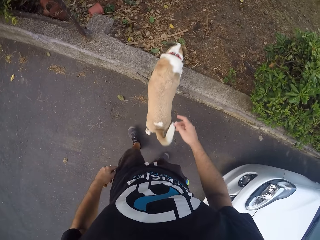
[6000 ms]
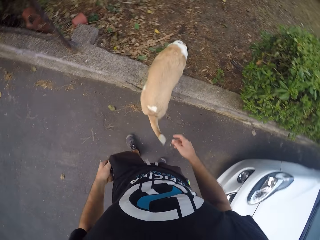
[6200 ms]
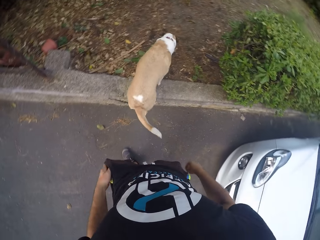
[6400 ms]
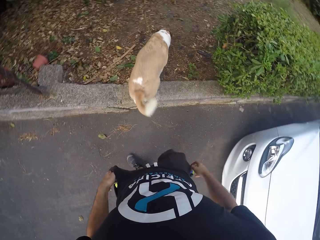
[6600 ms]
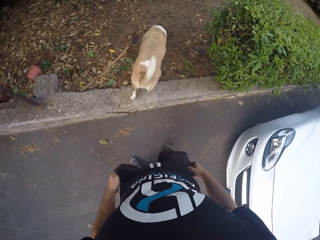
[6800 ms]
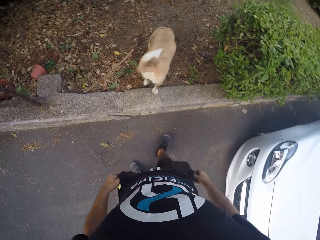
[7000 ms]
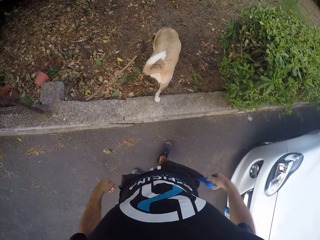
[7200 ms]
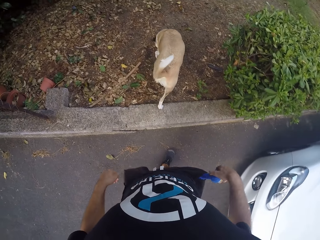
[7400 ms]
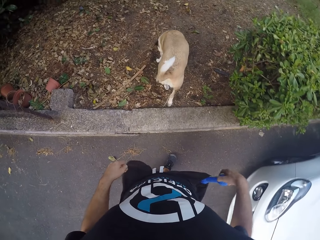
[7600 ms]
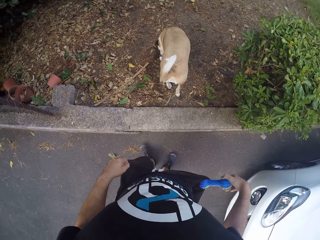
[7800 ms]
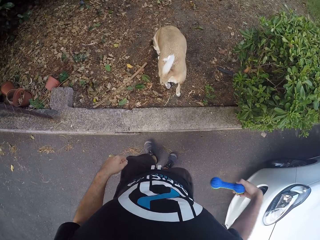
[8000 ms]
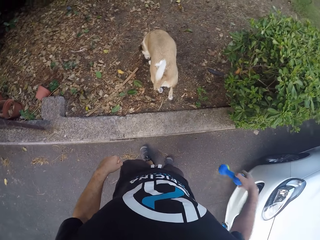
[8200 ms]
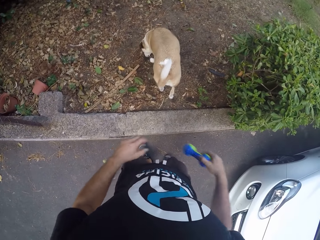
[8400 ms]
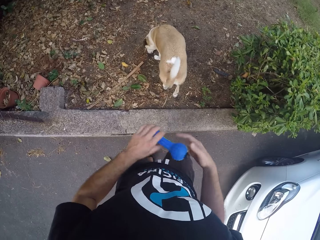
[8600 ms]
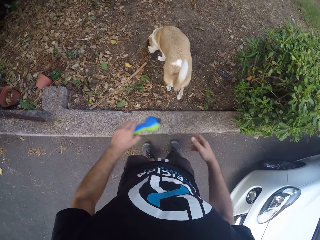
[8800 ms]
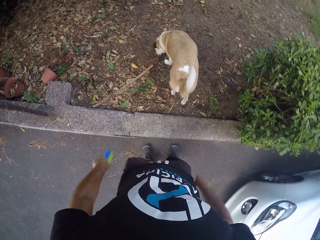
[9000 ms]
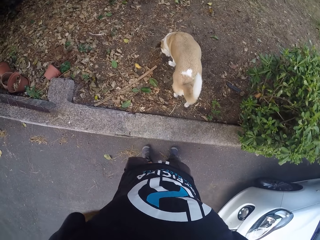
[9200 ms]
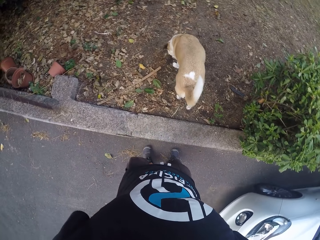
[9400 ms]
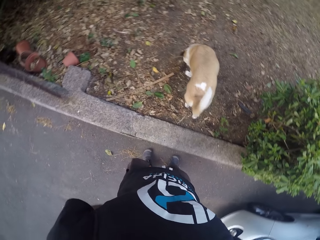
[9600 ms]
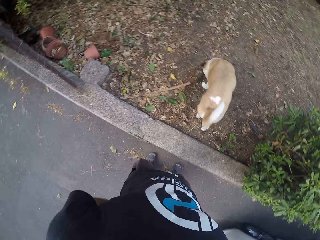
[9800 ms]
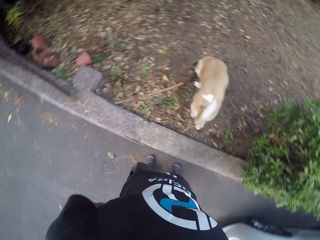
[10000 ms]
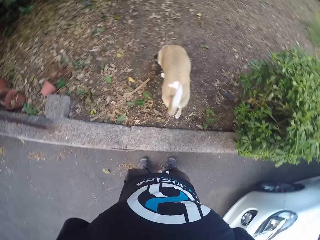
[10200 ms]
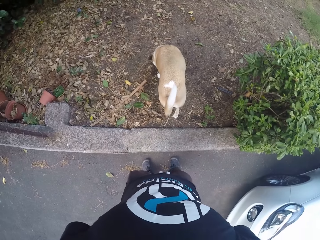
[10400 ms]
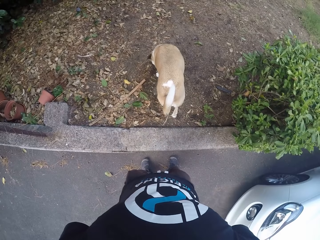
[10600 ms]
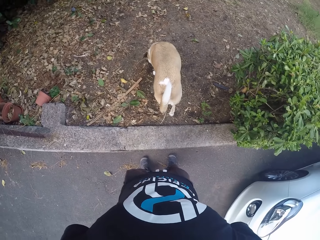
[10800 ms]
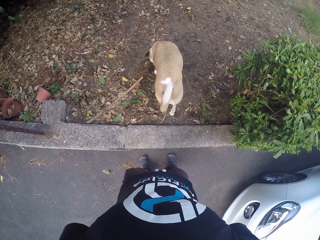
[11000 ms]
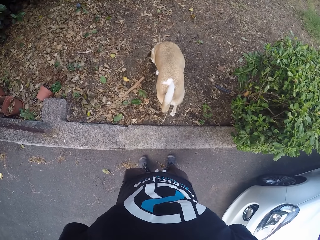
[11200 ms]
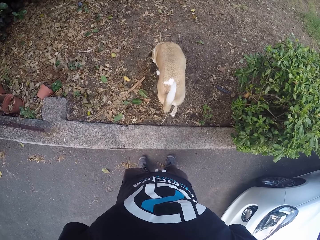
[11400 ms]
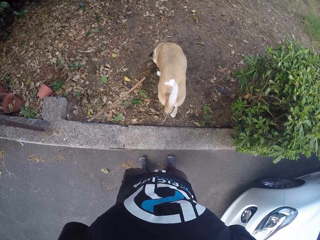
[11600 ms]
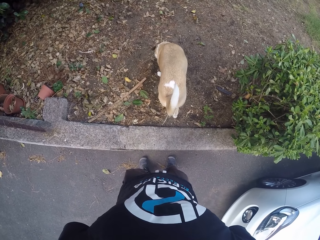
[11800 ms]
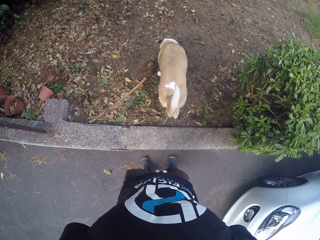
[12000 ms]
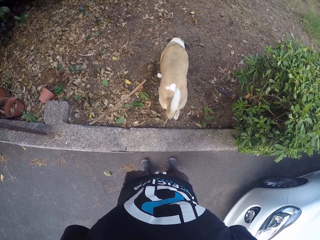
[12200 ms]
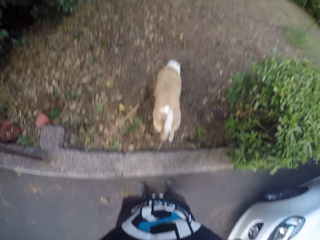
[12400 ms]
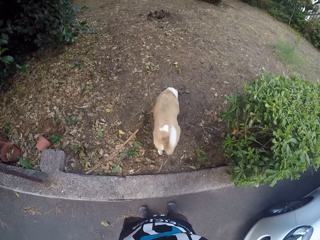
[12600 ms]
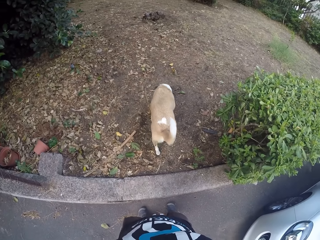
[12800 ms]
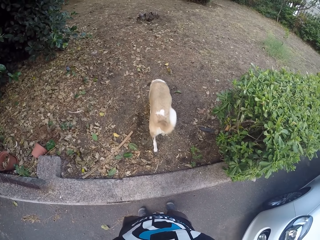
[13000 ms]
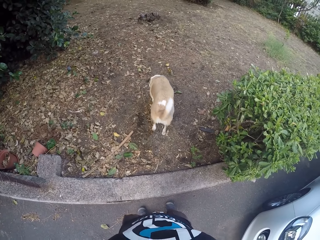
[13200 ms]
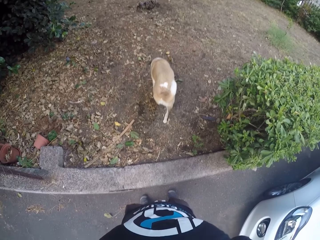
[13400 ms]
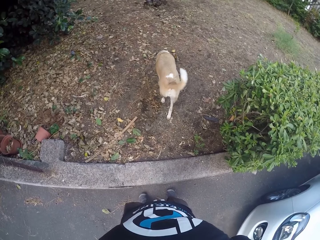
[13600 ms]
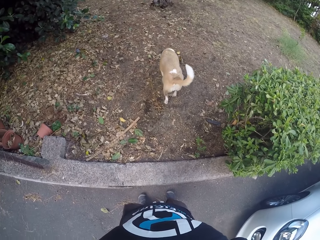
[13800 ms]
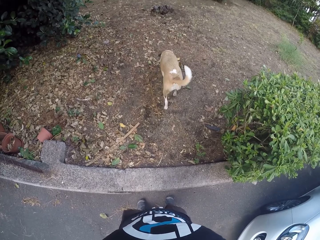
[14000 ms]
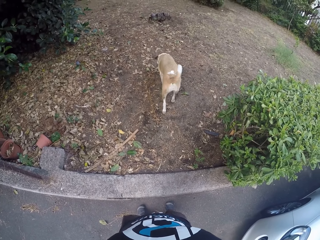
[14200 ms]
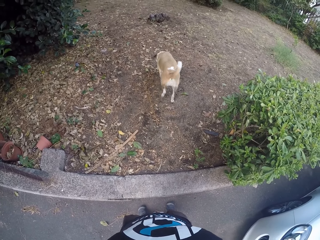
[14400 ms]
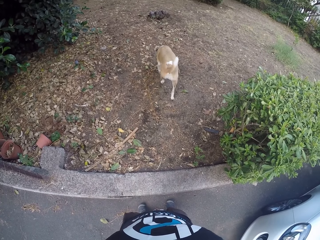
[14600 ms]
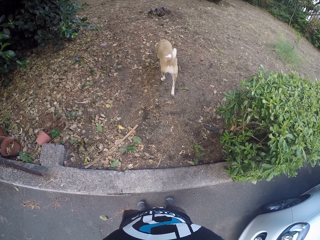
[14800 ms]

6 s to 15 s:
The camera wearer takes out a toy from his pocket with his right hand. He holds something and switches the toy to his left hand.

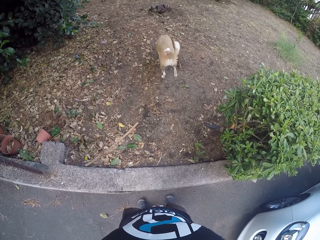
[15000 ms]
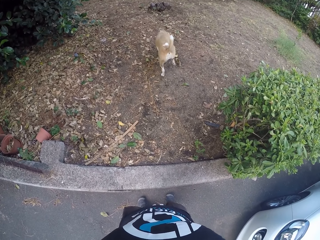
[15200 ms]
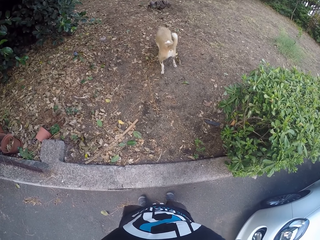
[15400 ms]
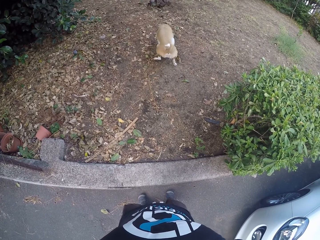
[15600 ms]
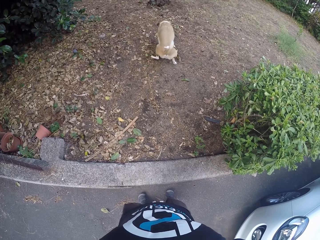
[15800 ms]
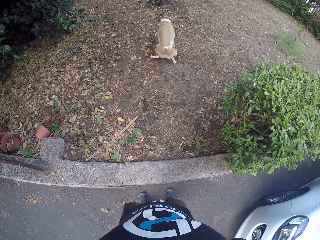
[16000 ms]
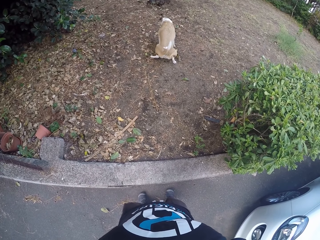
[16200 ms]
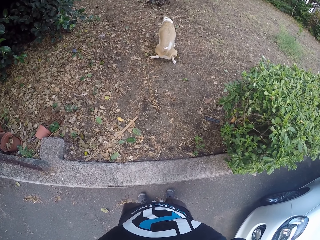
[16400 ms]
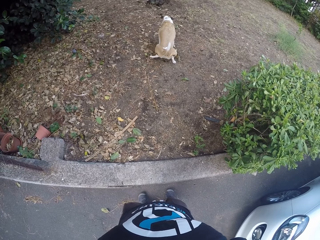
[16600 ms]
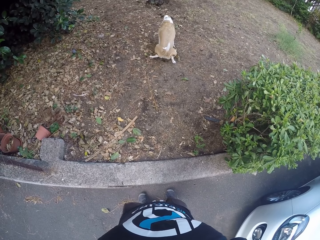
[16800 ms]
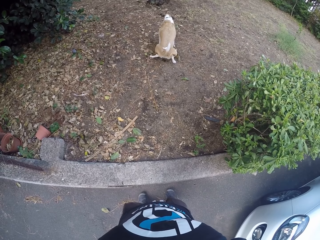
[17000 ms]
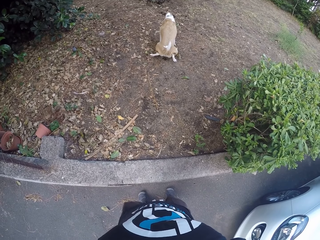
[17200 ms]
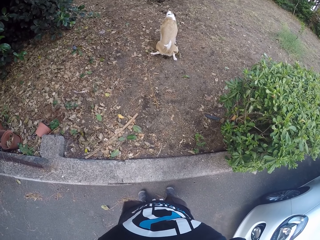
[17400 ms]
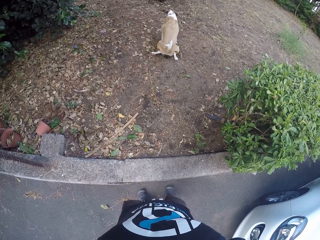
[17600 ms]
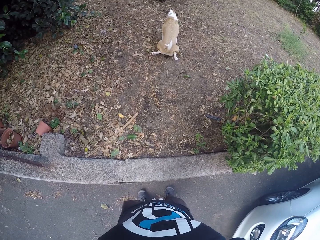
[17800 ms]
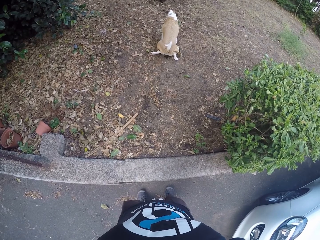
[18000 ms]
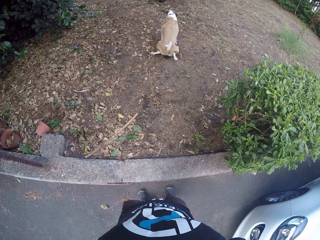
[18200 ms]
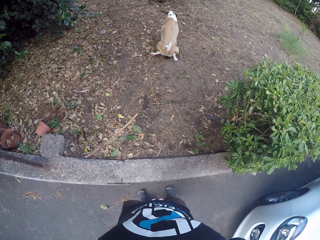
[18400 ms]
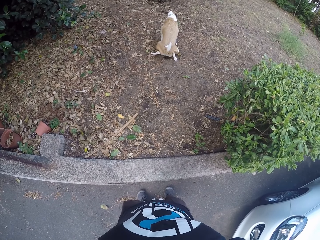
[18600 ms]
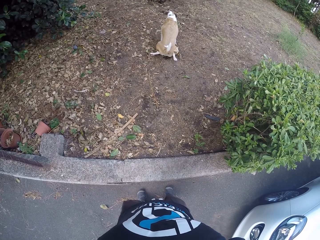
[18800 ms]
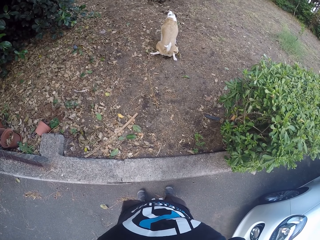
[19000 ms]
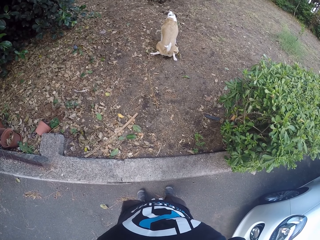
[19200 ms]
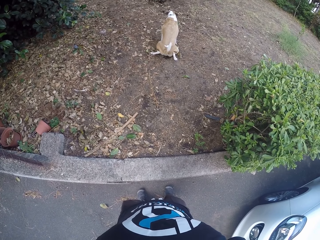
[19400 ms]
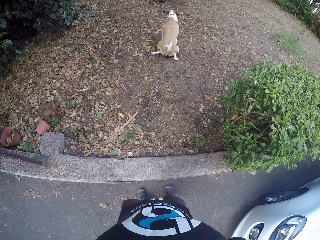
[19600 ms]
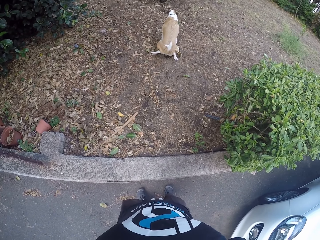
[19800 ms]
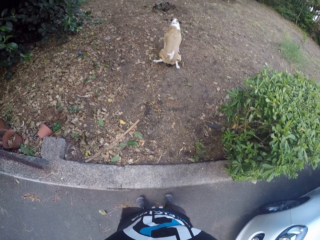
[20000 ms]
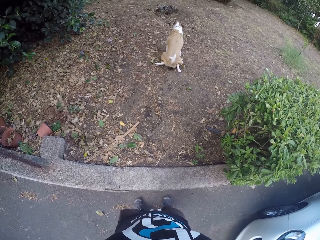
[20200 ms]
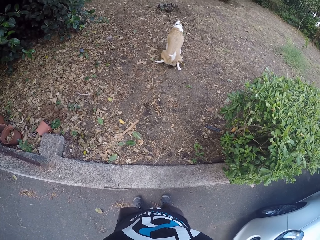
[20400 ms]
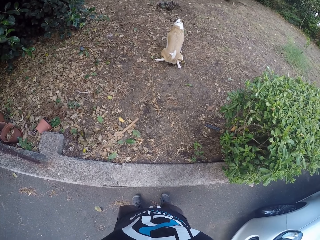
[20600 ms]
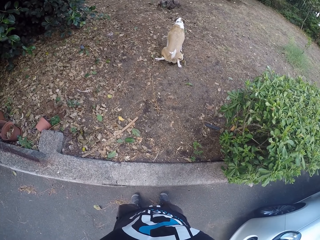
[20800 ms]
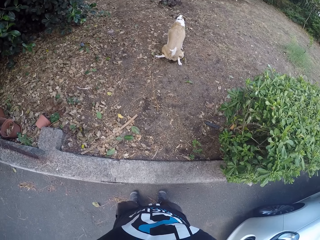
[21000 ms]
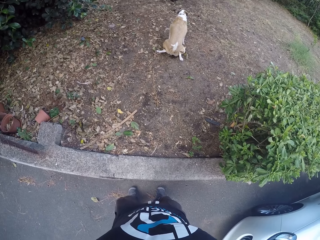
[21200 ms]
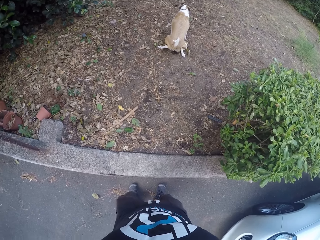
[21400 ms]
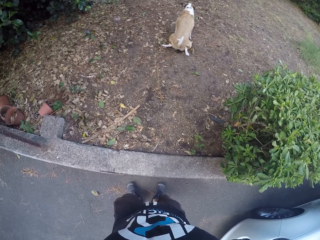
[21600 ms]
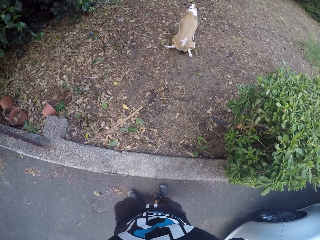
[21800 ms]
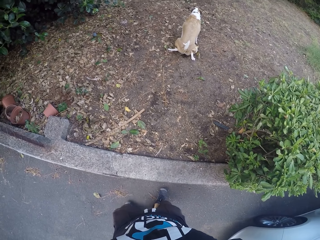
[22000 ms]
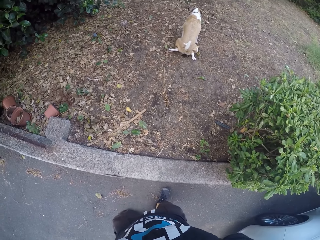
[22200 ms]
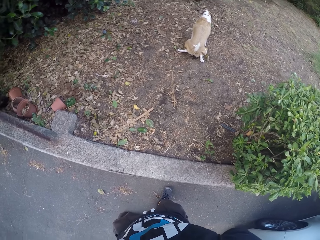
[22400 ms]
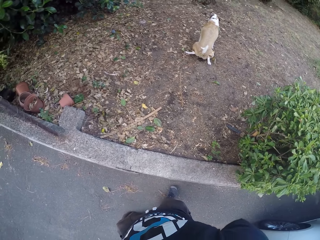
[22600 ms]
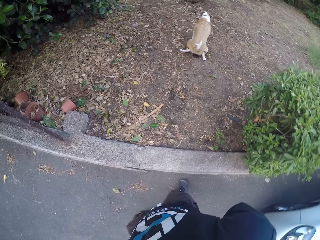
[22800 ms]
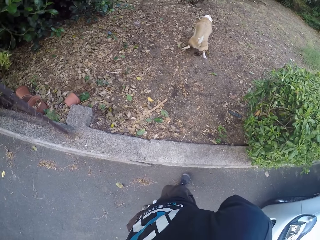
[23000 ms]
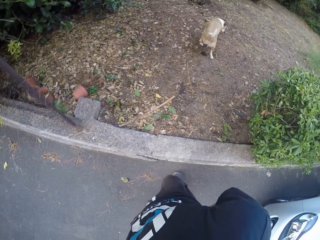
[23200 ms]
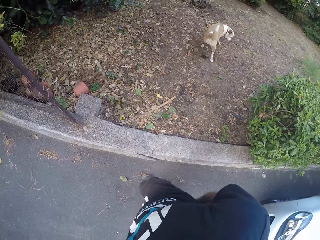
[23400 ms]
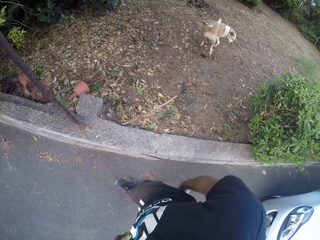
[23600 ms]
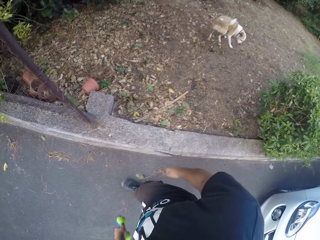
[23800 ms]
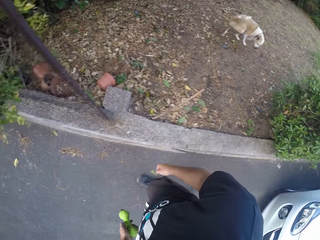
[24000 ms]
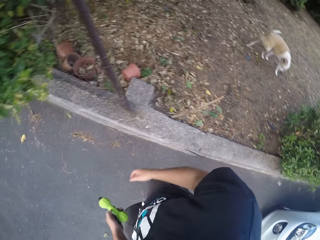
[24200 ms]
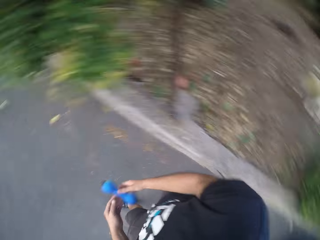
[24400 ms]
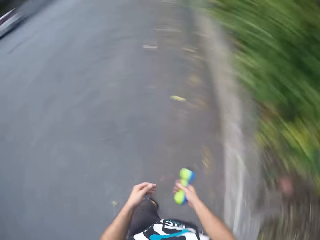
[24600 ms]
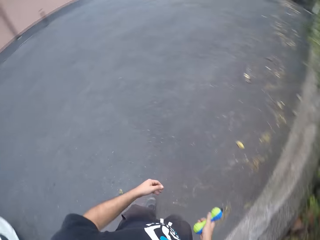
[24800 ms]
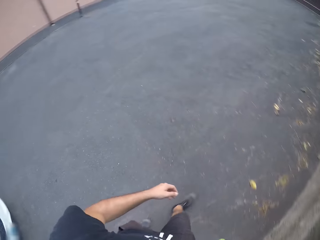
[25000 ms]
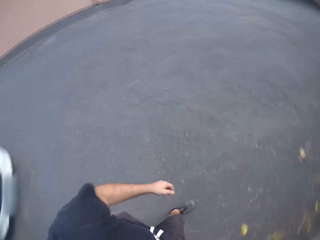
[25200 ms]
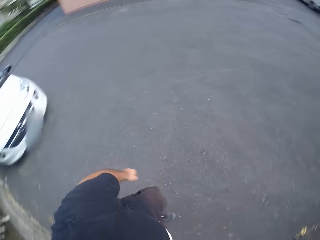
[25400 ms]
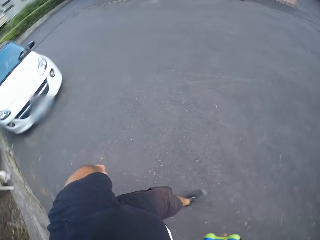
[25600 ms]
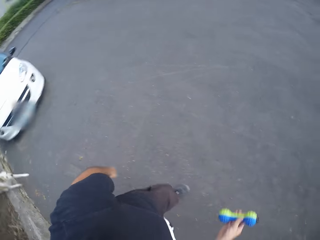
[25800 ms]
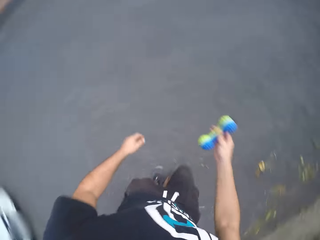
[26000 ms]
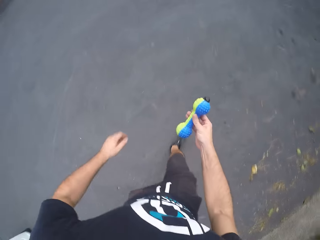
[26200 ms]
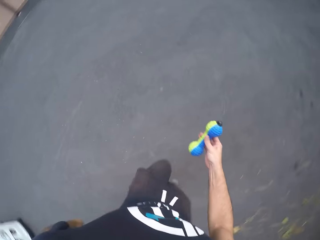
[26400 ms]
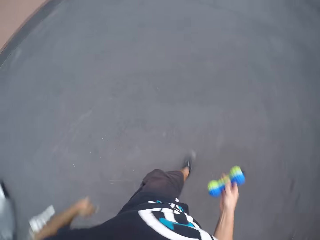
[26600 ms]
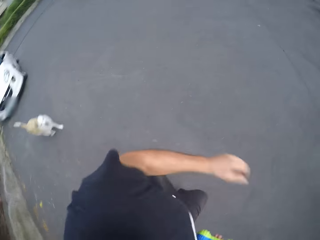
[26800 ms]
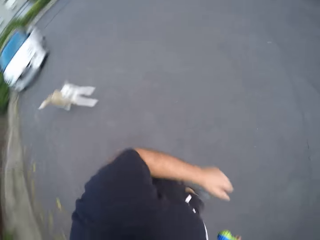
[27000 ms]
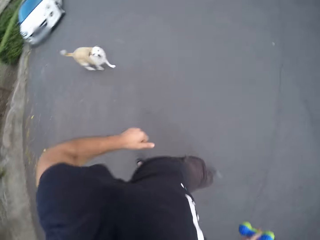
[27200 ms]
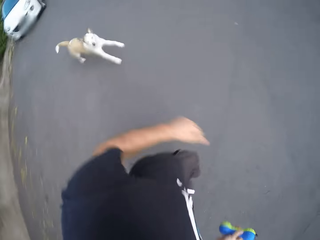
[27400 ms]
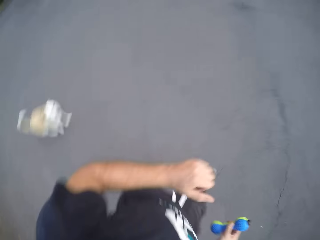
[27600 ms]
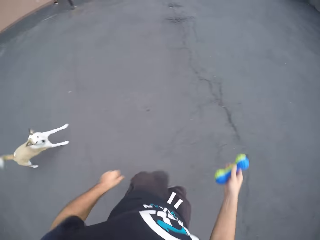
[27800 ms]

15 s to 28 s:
A dog pees on the floor. The camera wearer turns around. He walks on the road. He holds the toy in his left hand and switches the toy to his right hand. He runs on the road. The dog runs on the road.
